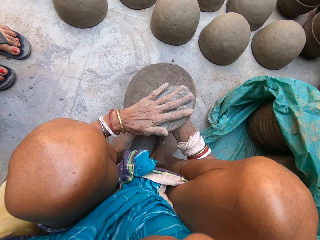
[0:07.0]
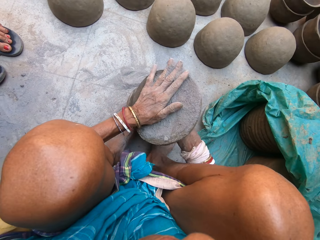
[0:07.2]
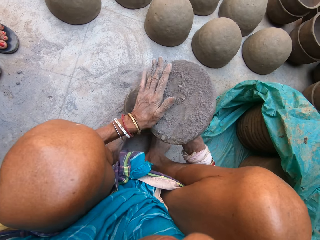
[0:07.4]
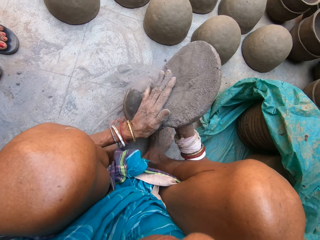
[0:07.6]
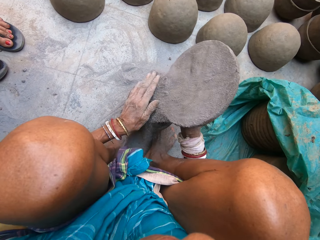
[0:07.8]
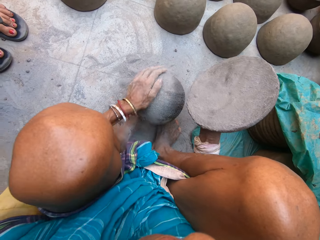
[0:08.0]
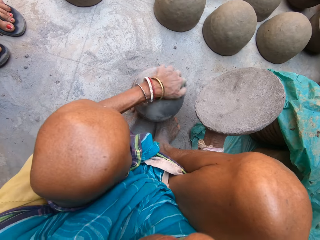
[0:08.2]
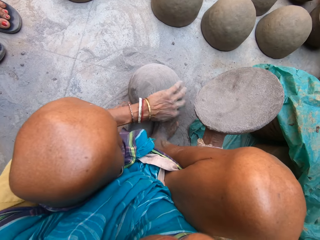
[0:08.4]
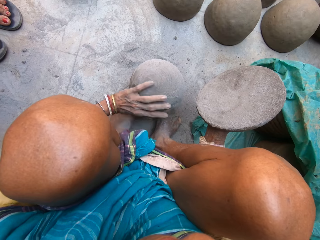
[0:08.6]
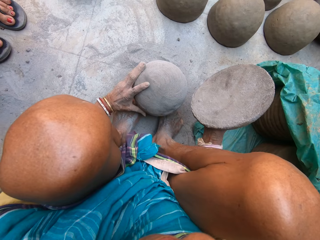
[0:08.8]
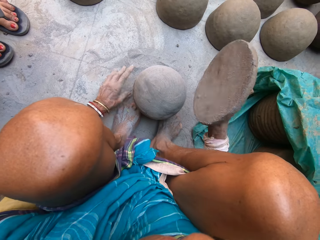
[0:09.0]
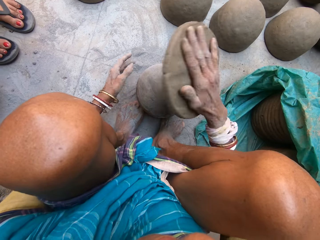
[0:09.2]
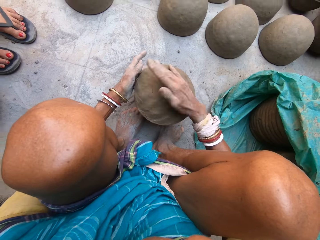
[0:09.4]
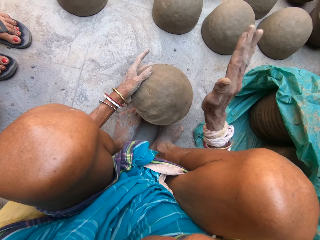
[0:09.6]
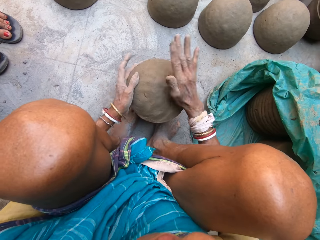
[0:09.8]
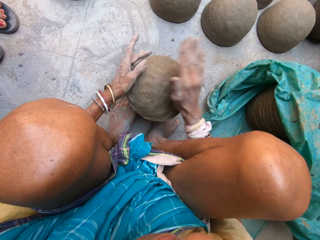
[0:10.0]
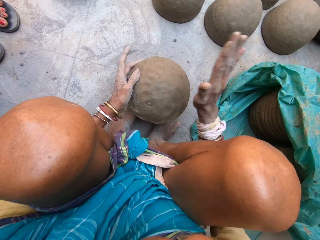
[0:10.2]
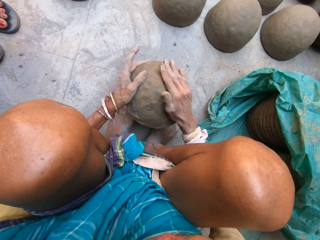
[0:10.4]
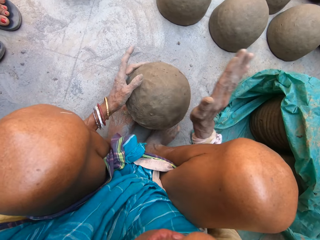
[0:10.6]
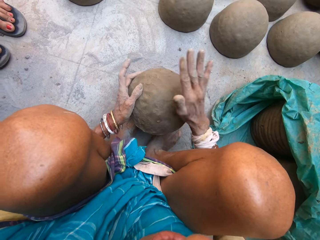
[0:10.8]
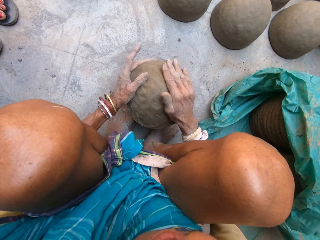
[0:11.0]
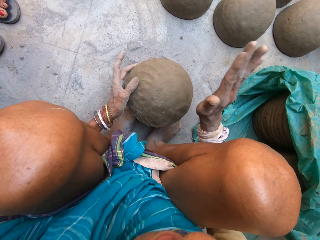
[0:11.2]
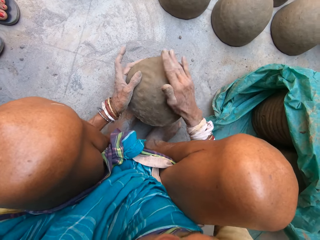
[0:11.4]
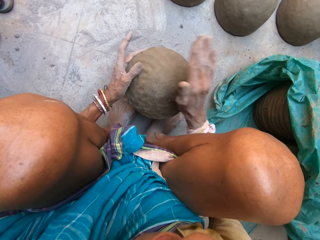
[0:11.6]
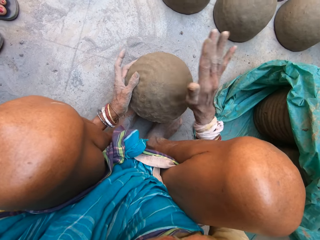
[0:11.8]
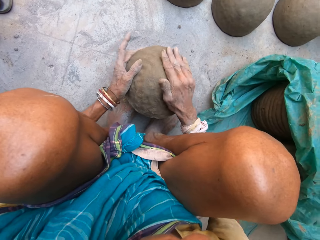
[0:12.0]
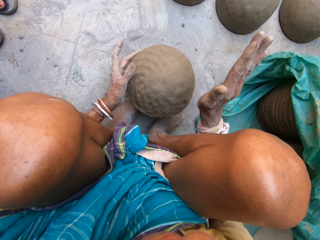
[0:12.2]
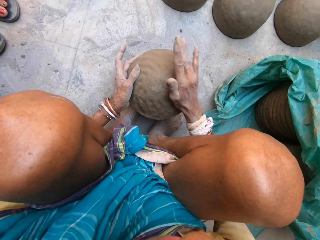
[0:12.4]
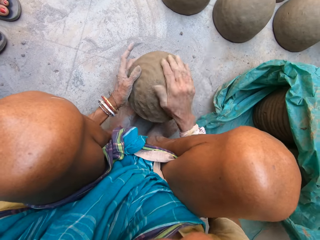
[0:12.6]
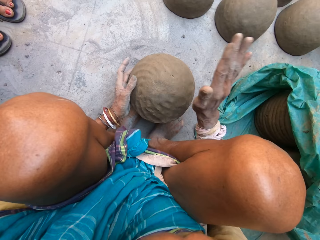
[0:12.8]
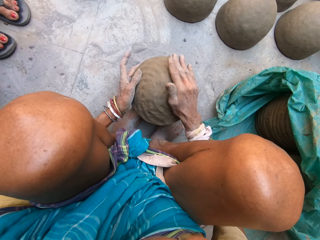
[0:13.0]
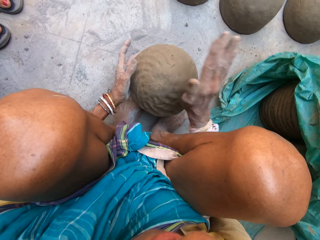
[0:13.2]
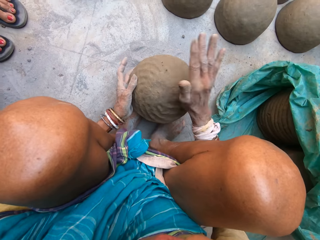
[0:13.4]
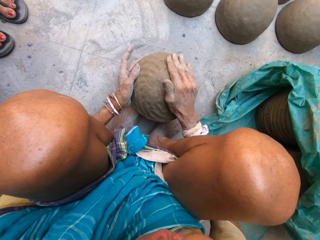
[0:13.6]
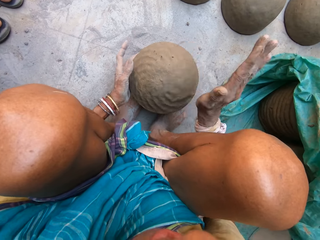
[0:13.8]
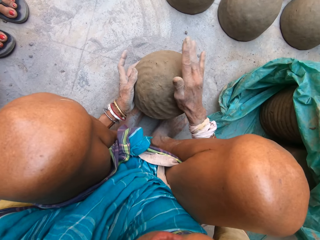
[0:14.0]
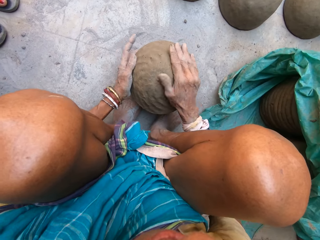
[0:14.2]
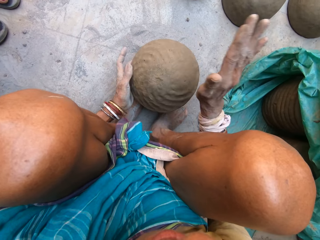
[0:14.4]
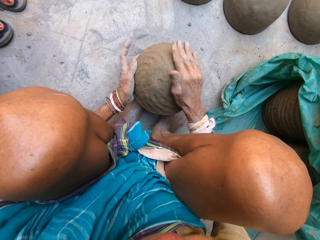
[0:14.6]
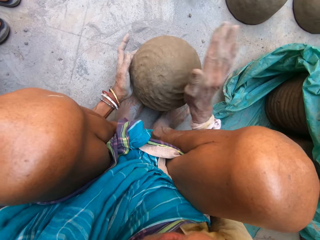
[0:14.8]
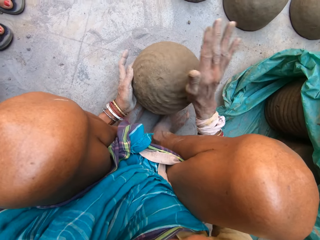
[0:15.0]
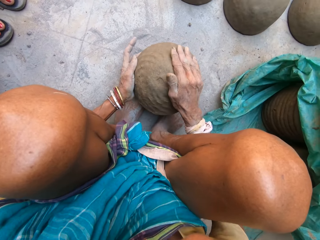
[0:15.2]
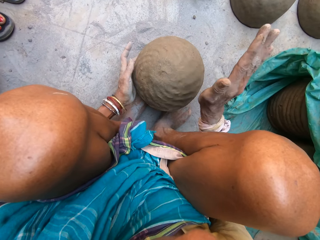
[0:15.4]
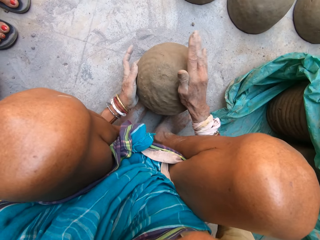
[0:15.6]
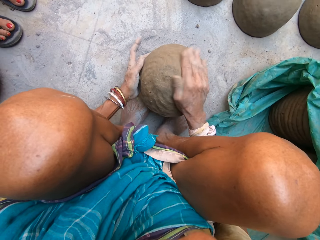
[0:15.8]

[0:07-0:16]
The camera wearer spreads soil on the clay. They spread the soil on the sphere and hold the clay. They drop the clay on the sphere. They mould the clay with both hands. They slap something and rotate something.

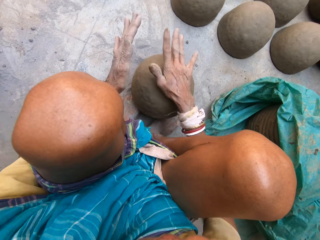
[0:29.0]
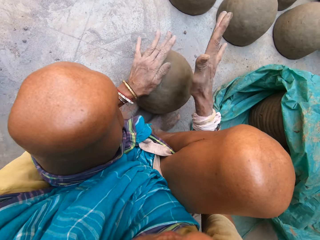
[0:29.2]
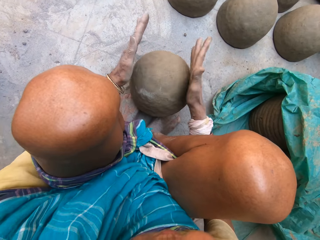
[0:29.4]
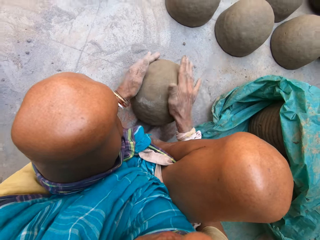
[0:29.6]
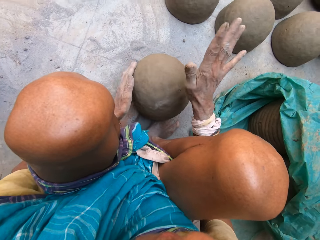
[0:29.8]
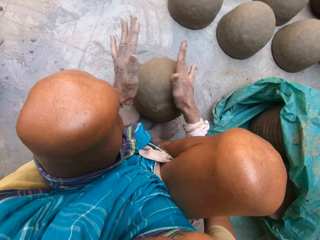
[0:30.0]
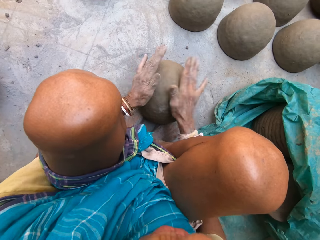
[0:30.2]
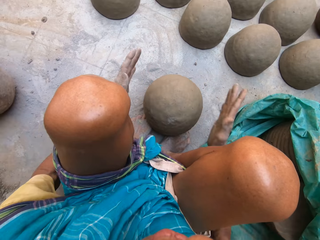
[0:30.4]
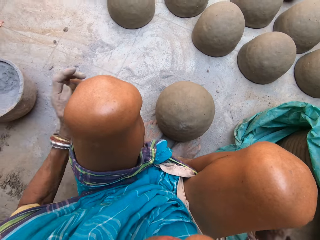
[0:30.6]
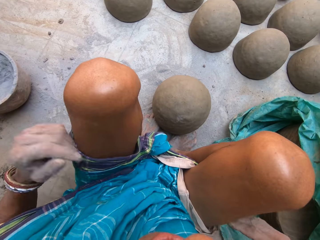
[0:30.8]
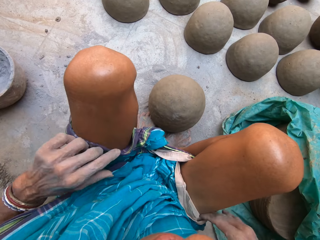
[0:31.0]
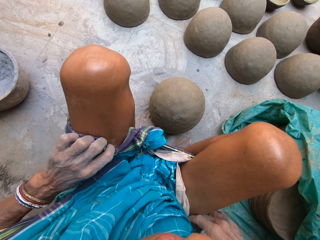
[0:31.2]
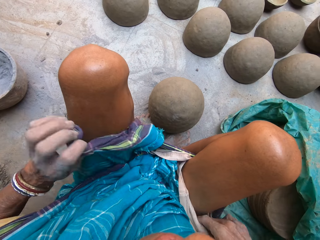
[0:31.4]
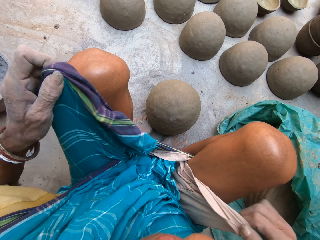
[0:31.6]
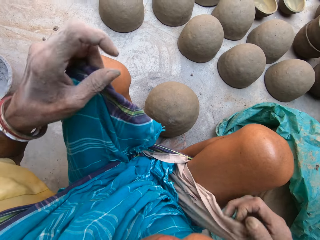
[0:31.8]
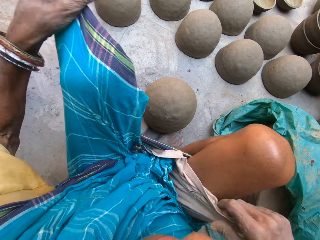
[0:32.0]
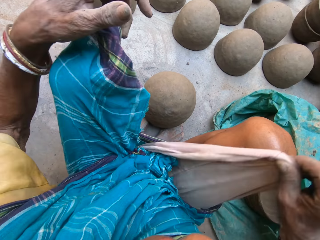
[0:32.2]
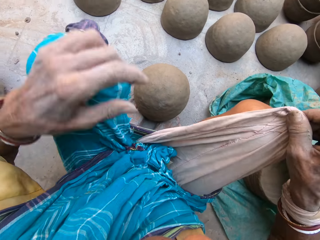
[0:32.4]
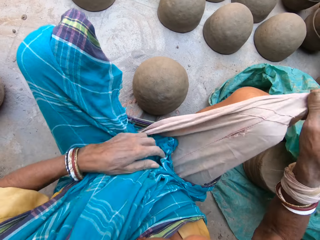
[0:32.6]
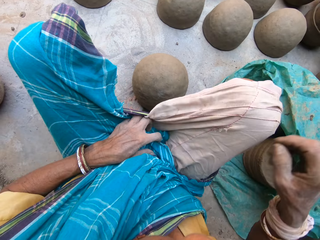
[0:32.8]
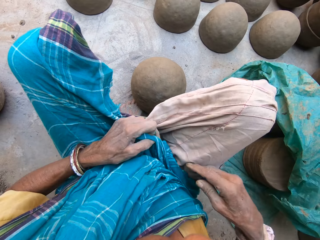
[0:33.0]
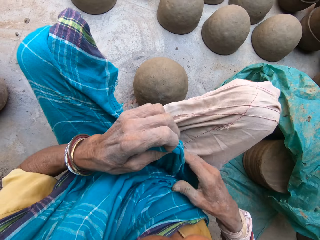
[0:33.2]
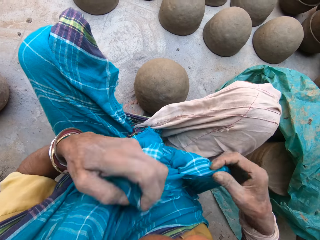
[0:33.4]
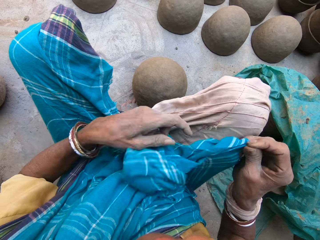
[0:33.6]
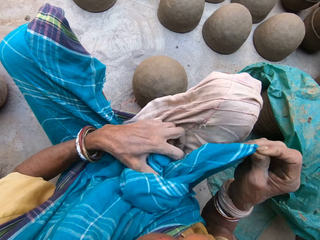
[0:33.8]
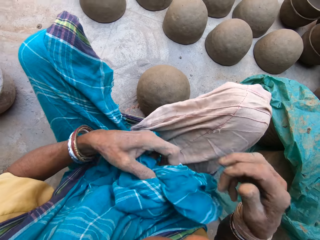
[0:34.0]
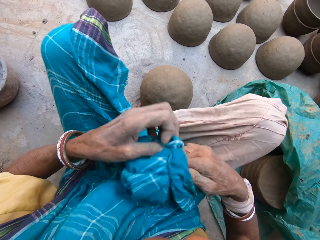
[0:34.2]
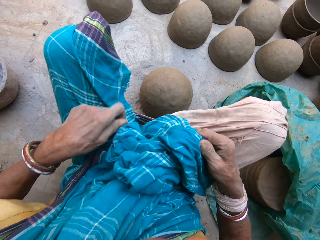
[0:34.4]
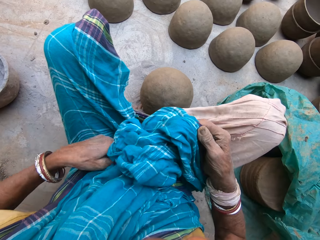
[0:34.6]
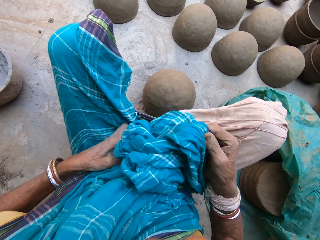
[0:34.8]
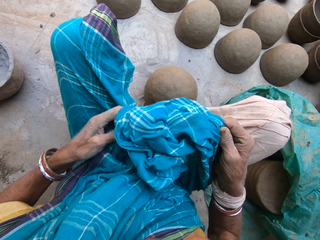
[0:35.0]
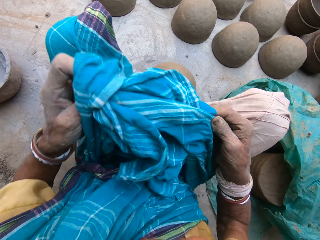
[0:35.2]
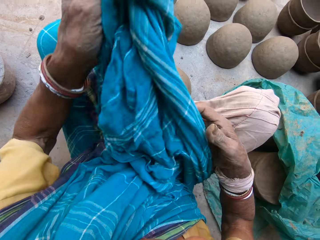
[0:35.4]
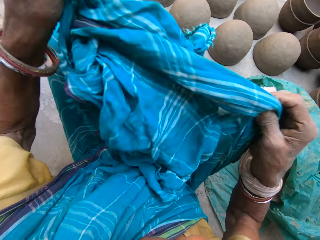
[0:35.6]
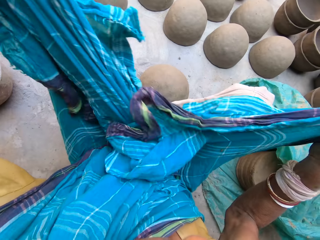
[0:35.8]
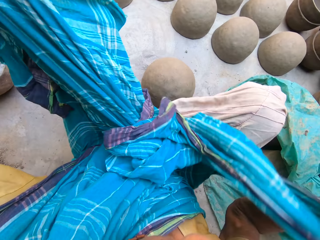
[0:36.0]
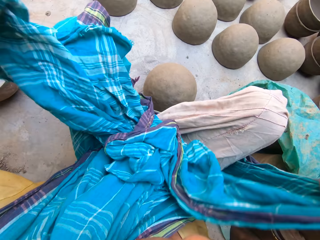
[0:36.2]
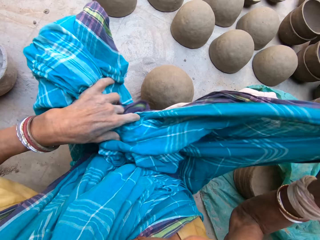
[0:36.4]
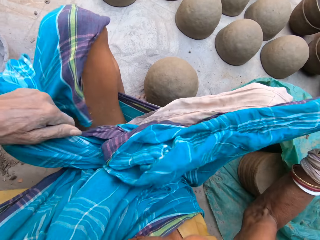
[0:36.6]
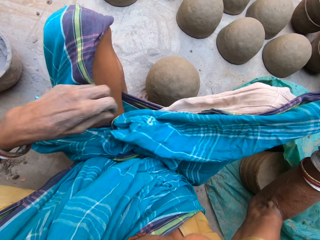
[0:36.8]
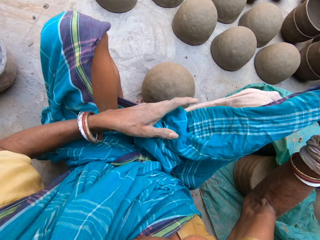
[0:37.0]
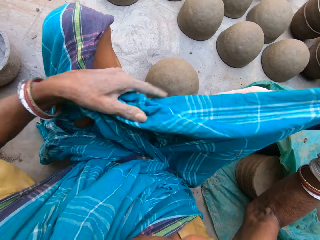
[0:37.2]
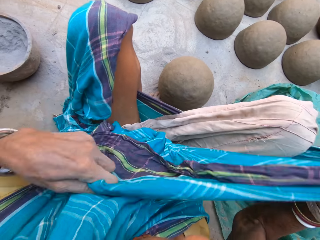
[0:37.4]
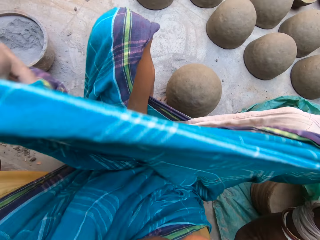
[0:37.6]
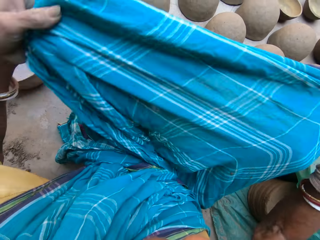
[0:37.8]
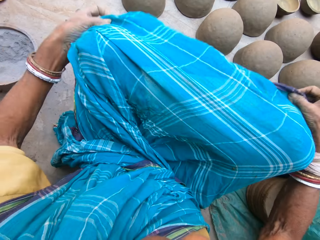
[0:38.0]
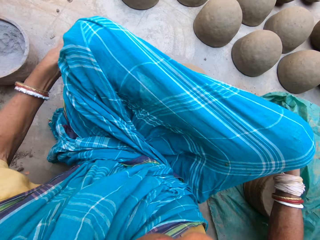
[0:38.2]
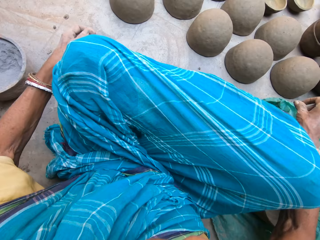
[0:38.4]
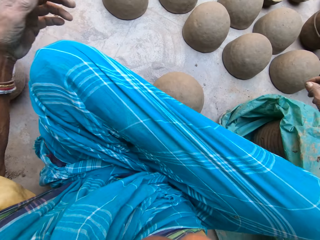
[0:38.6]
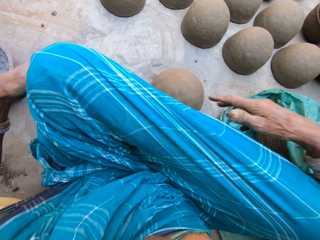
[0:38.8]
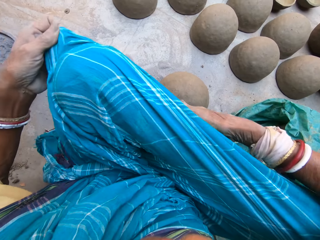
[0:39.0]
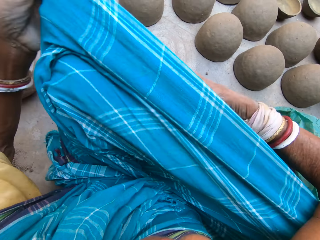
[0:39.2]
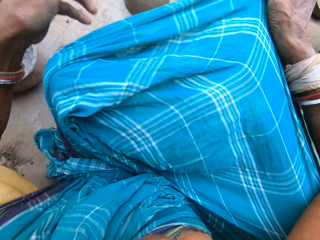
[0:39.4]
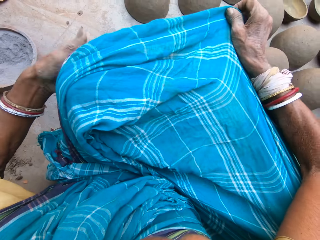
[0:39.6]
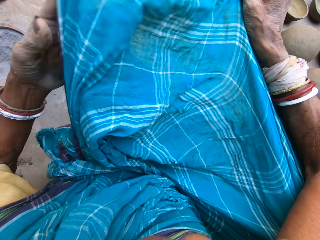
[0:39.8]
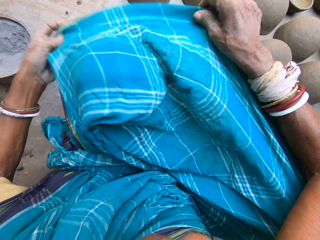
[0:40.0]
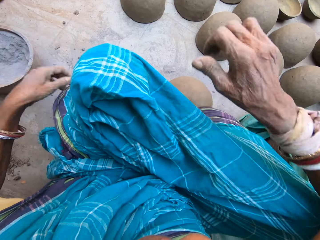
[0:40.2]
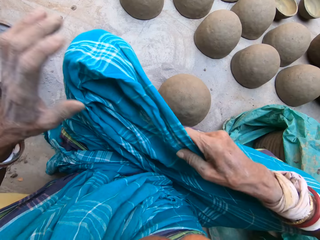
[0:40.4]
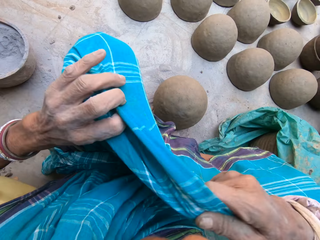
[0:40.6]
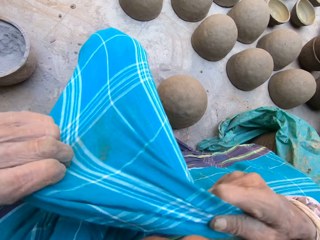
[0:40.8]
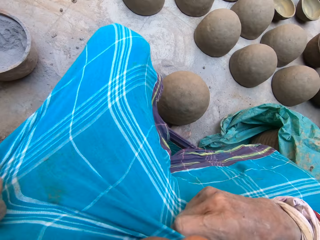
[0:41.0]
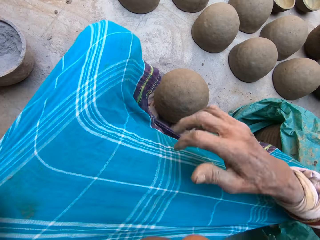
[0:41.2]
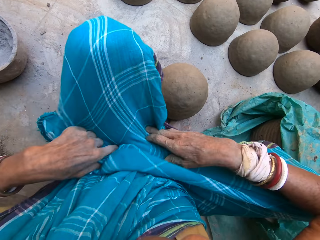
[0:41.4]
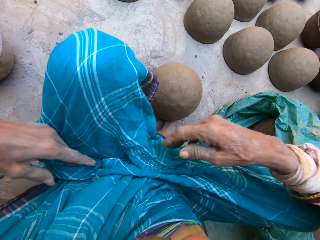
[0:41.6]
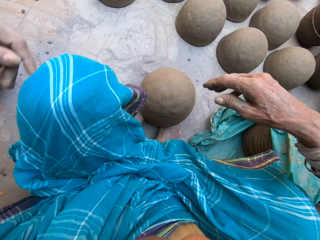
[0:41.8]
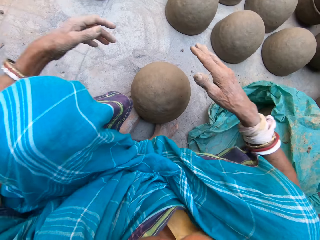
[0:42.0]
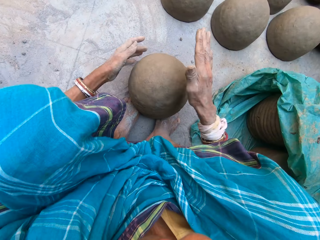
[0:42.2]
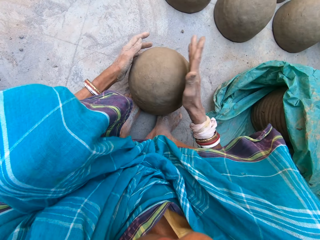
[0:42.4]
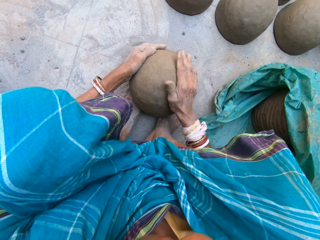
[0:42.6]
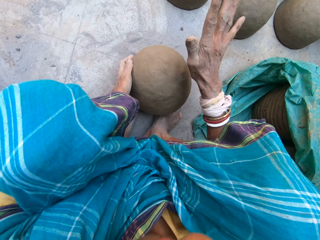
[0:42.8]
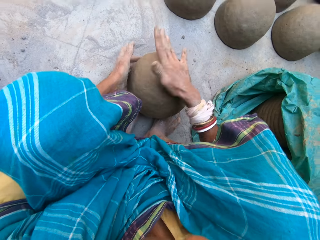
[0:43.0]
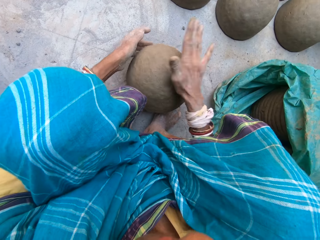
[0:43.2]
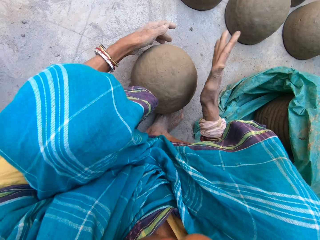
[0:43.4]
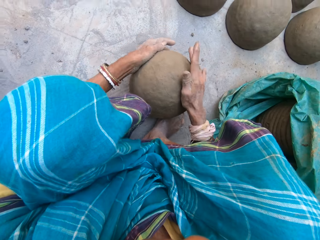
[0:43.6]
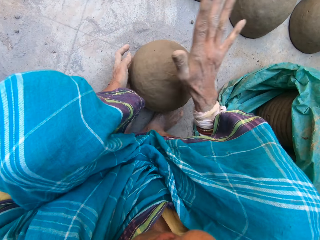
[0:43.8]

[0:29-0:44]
The camera wearer adjusts the cloth. They mould the clay with both hands.
